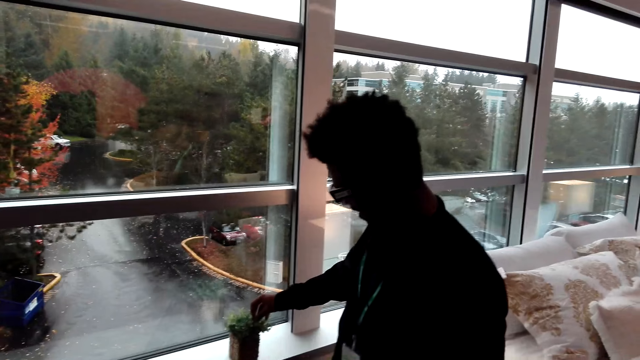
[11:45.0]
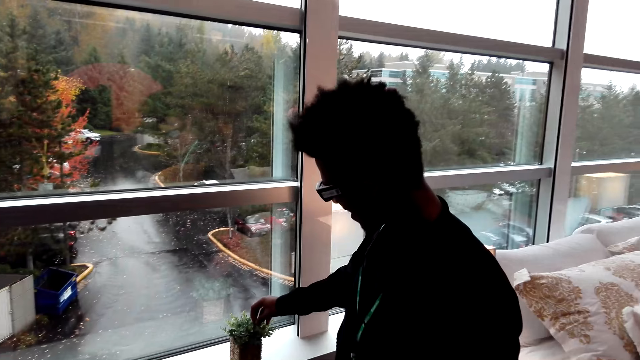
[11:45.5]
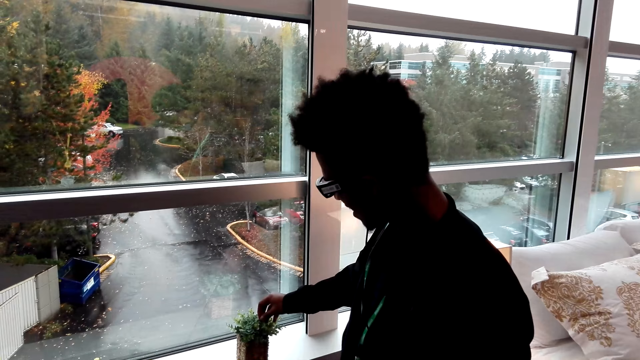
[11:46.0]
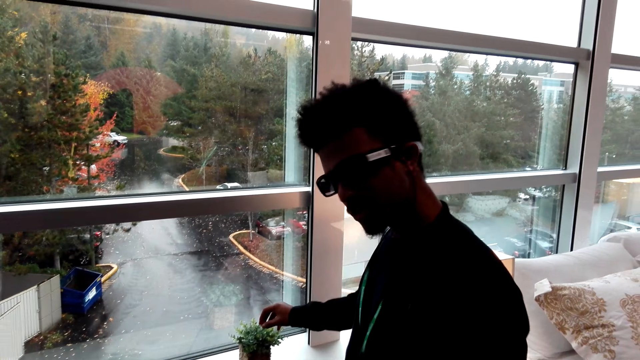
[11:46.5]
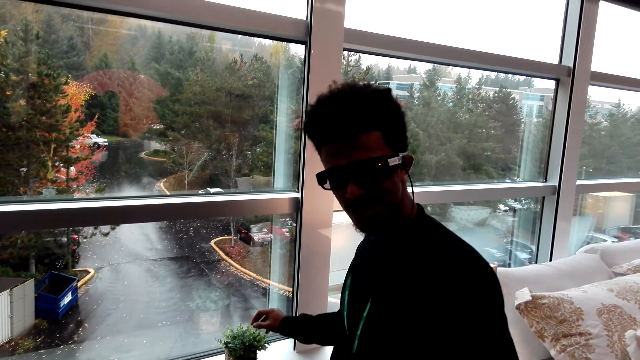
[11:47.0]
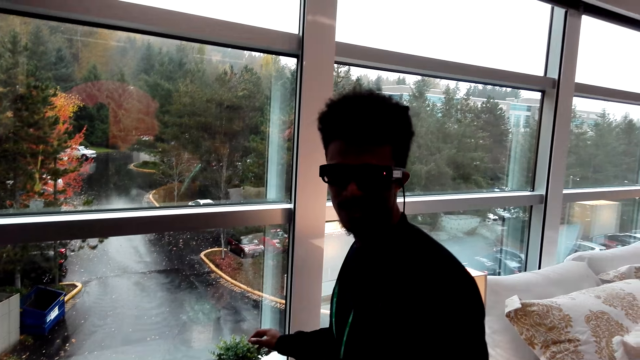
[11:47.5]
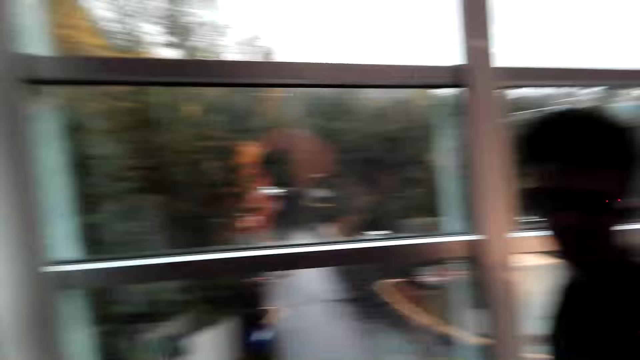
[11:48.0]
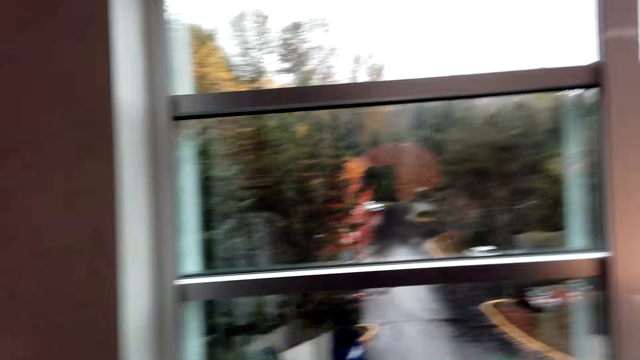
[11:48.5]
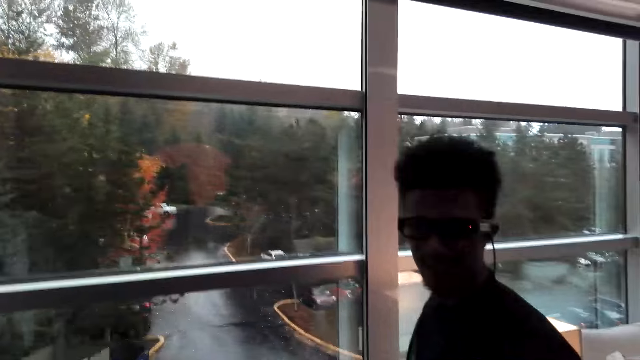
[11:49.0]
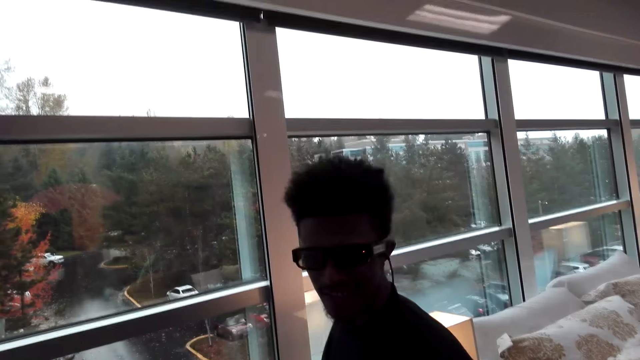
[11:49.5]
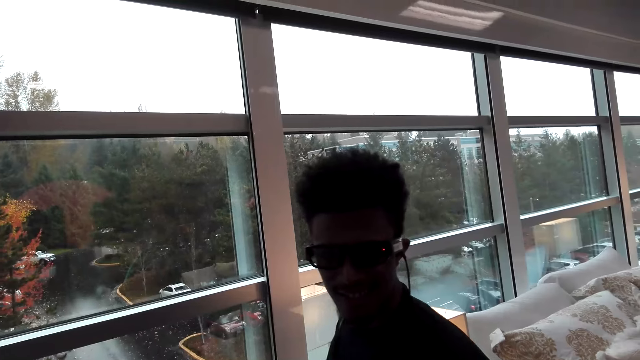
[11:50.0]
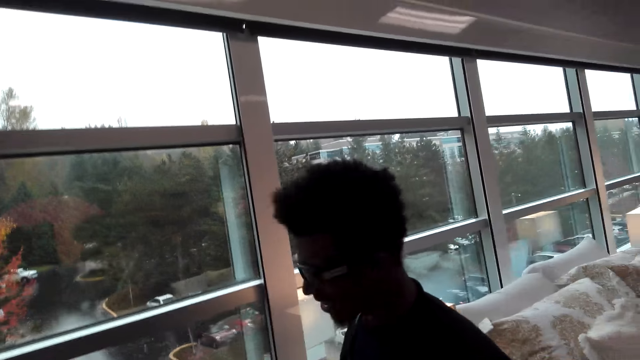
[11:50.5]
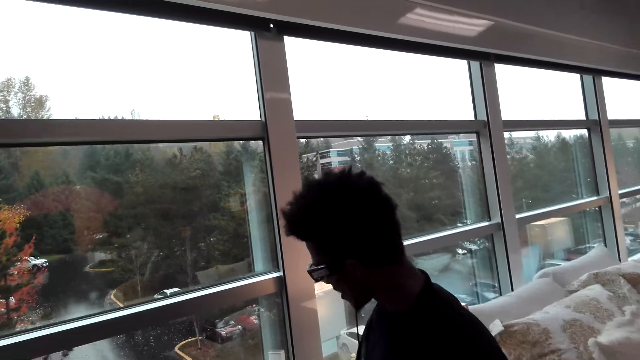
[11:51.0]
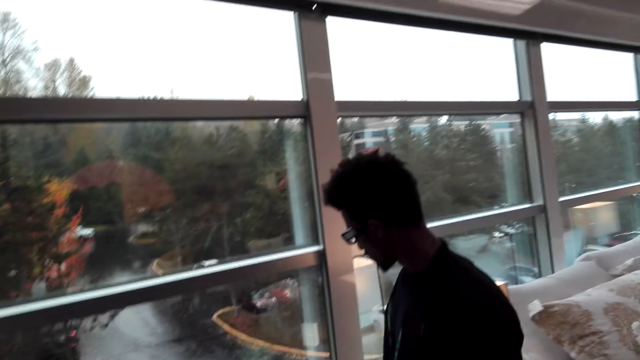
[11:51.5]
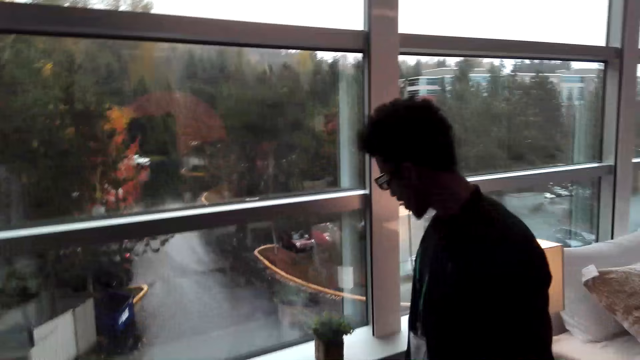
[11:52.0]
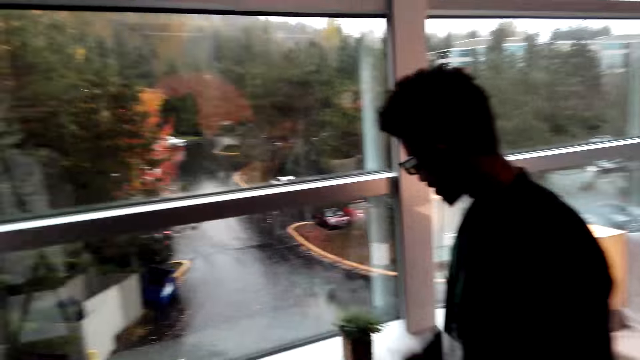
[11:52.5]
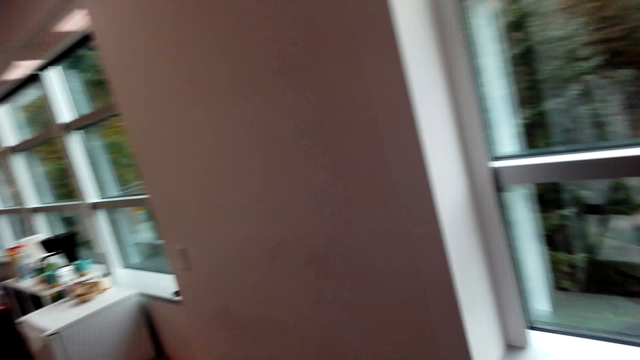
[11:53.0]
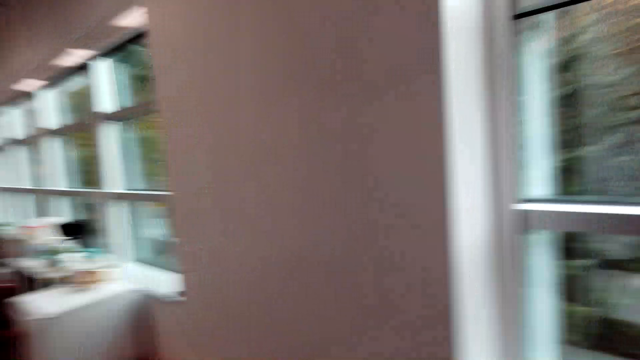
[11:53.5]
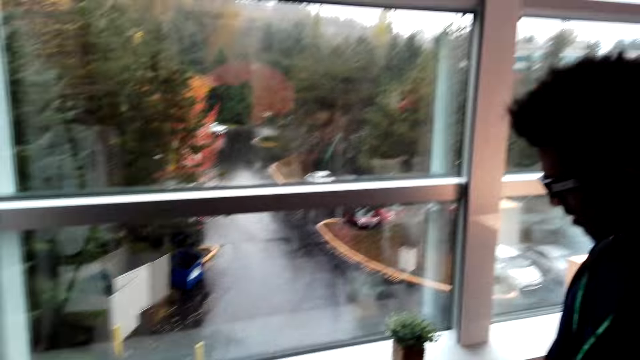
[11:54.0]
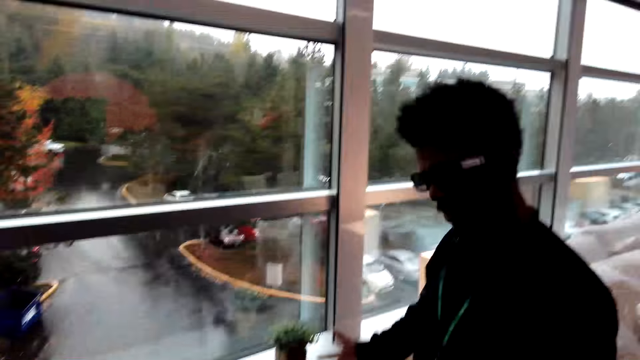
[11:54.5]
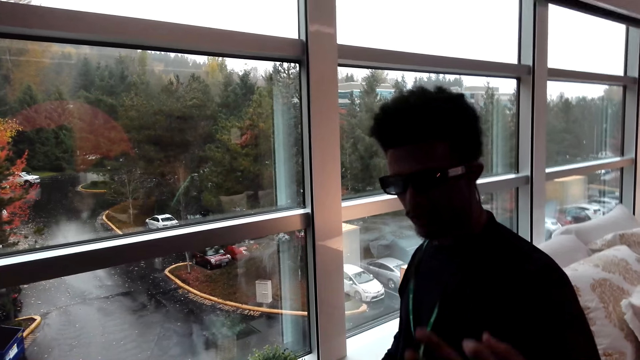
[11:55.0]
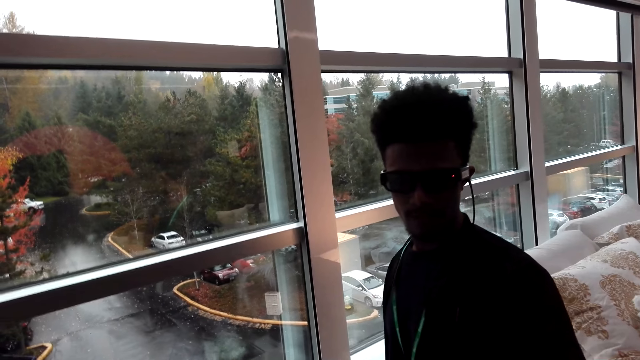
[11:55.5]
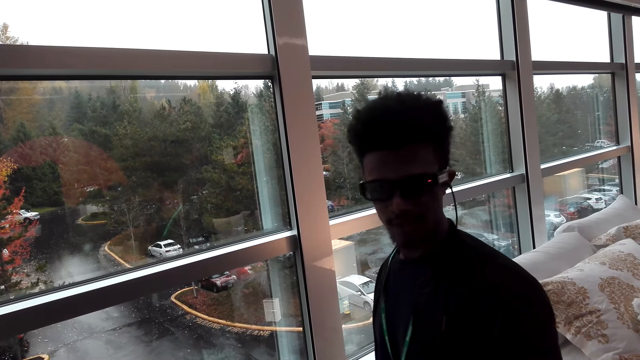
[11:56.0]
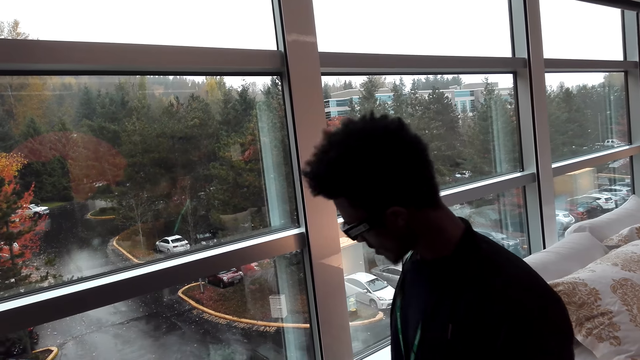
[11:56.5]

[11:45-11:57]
A person interacts with the camera wearer. The camera wearer looks around. The person interacts with the camera wearer.

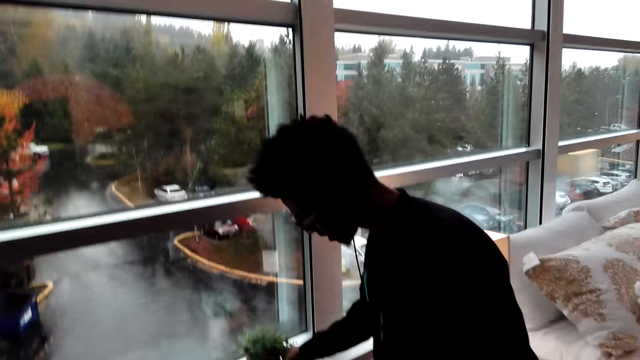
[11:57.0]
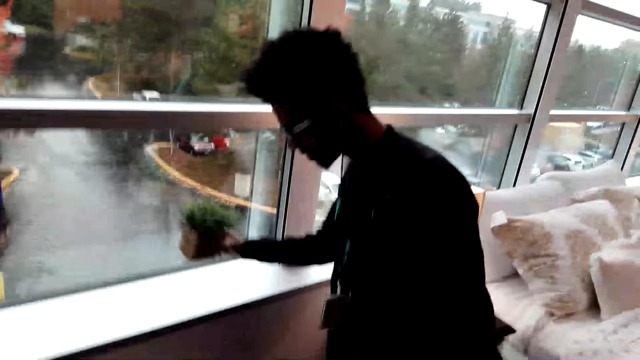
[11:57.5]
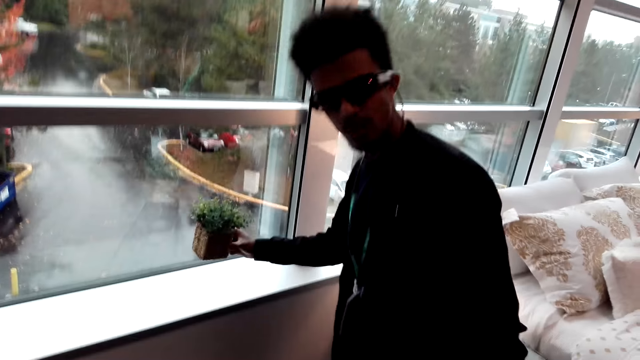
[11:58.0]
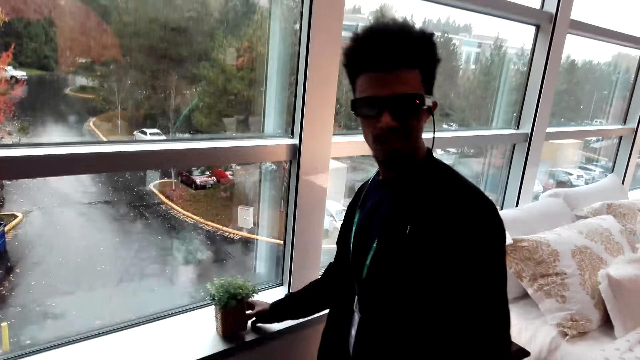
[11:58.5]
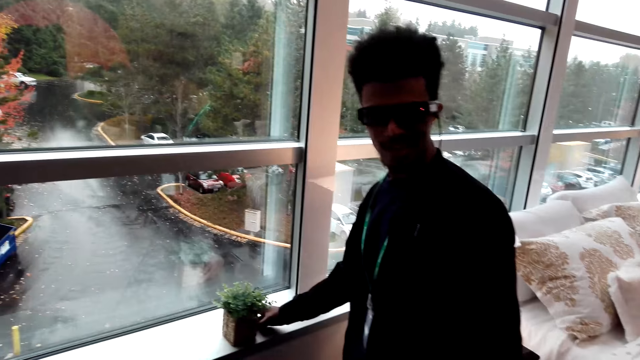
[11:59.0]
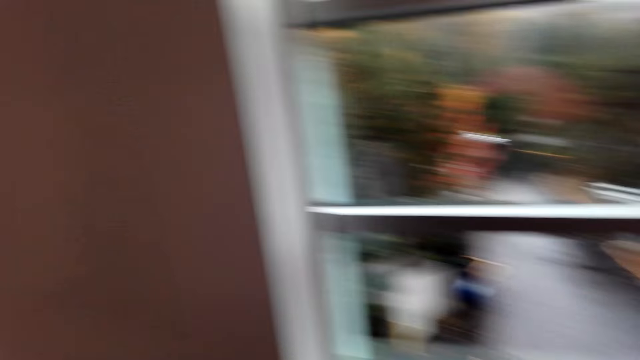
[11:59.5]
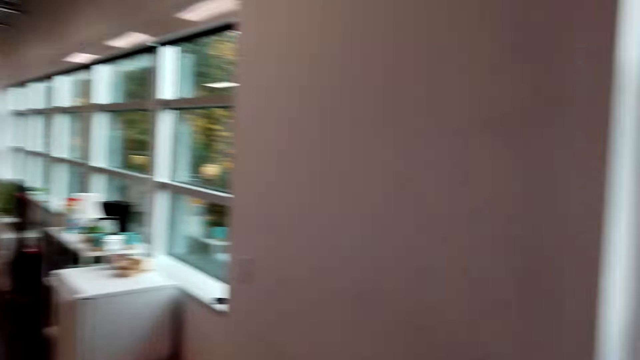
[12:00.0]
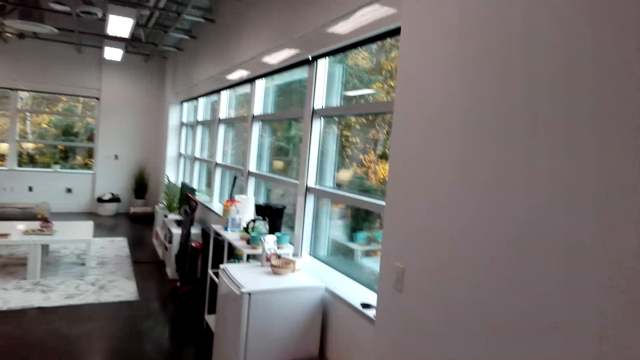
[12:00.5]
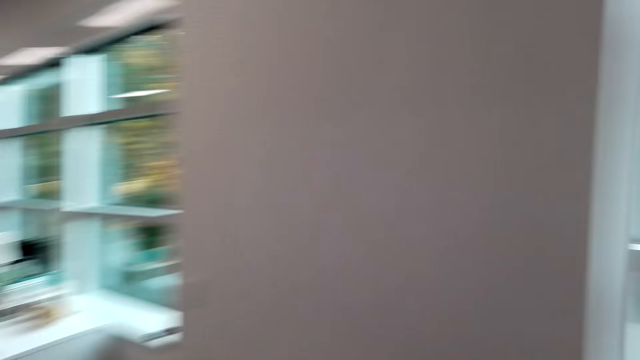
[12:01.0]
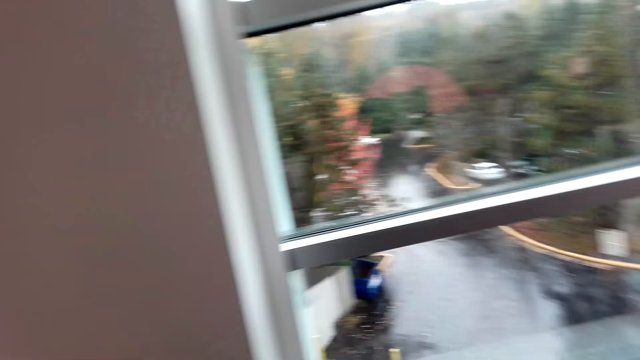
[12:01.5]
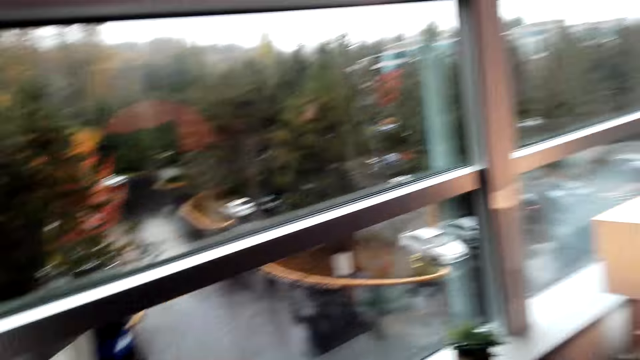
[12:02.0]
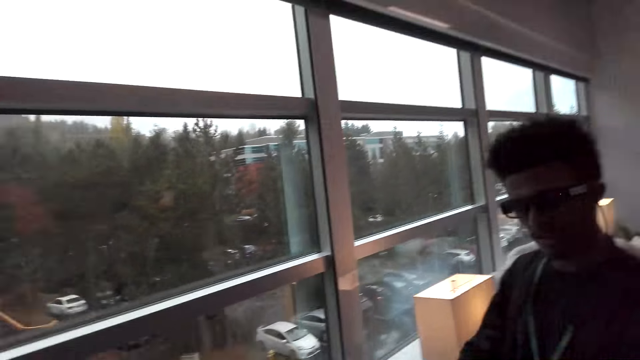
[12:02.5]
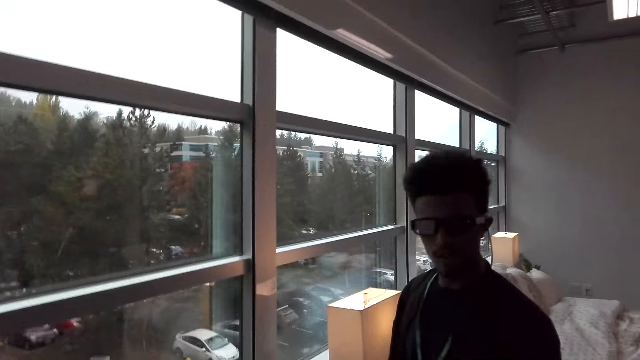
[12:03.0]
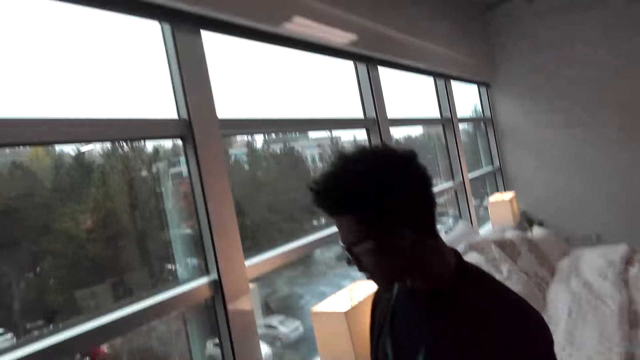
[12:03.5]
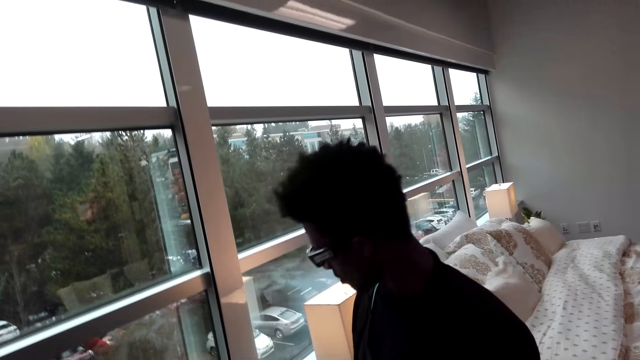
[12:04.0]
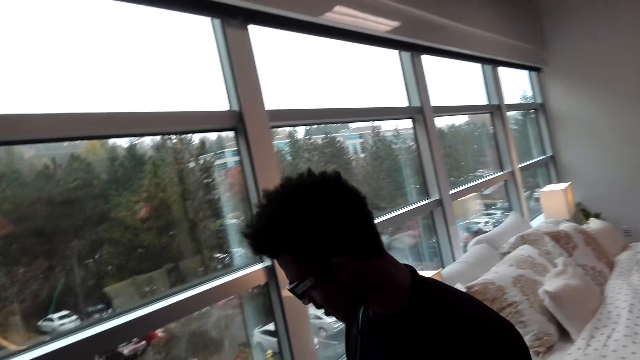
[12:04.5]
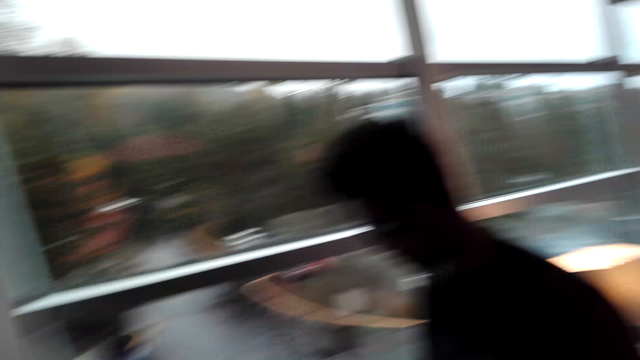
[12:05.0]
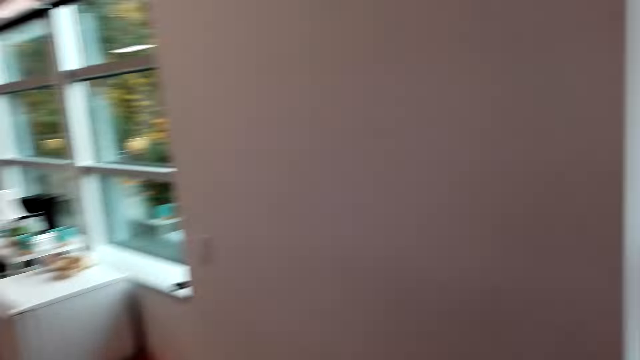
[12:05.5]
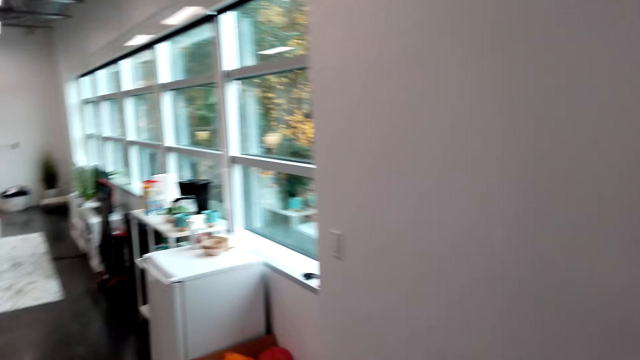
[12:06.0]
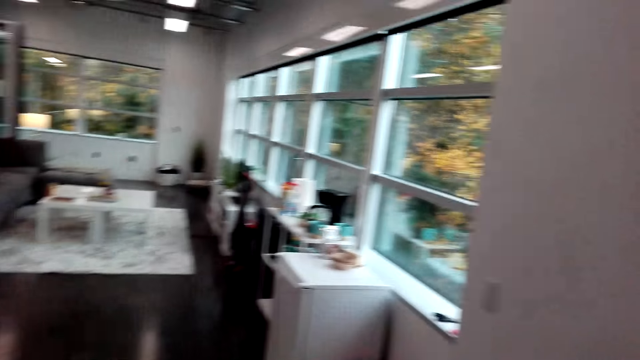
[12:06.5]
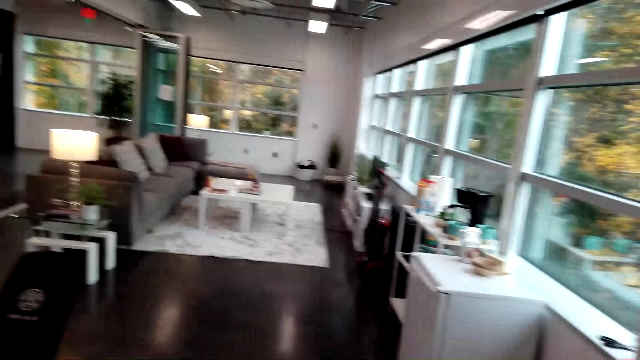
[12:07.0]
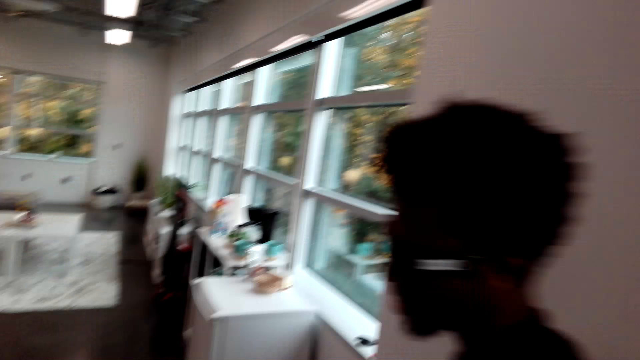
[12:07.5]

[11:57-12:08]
A person touches a flower. The person lifts a plant. The person interacts with the camera wearer. The person places the plant on the window. The camera wearer looks around. The person converses with the camera wearer. The camera wearer looks around.
